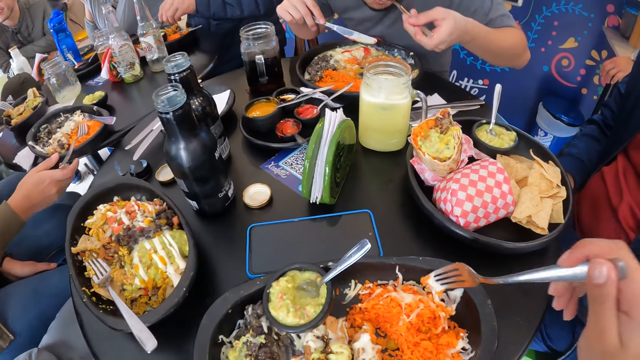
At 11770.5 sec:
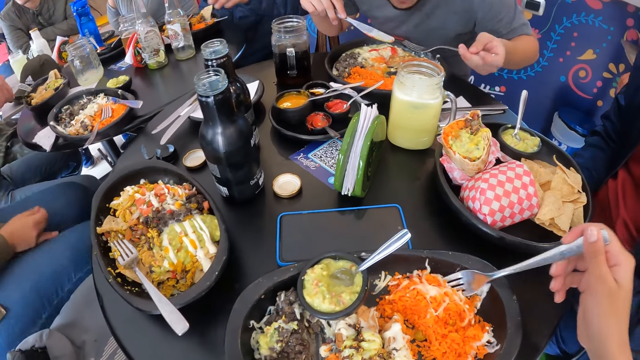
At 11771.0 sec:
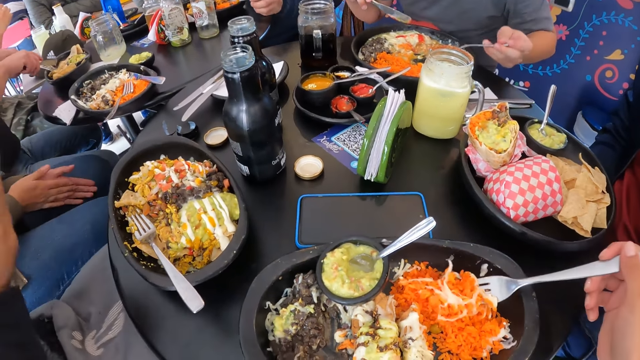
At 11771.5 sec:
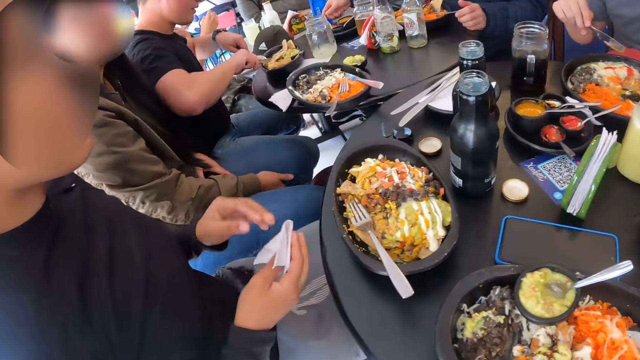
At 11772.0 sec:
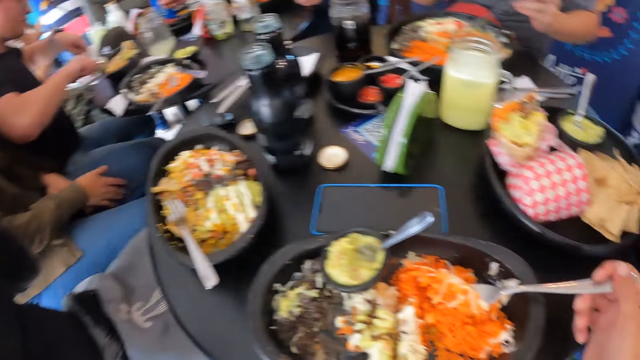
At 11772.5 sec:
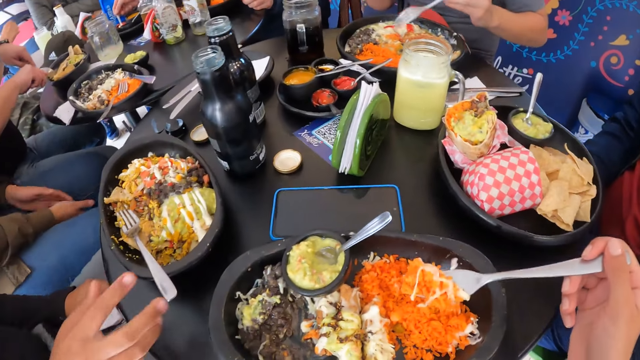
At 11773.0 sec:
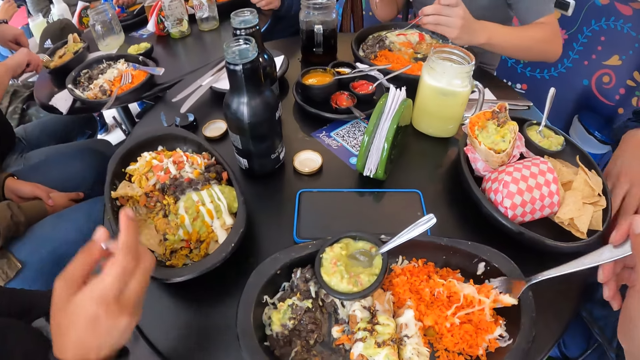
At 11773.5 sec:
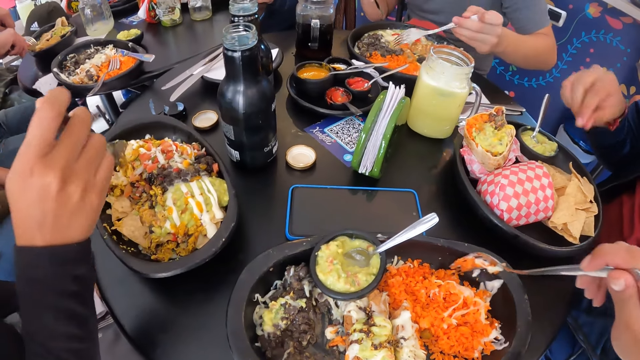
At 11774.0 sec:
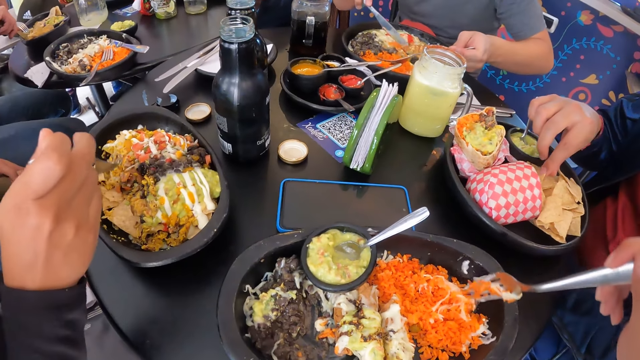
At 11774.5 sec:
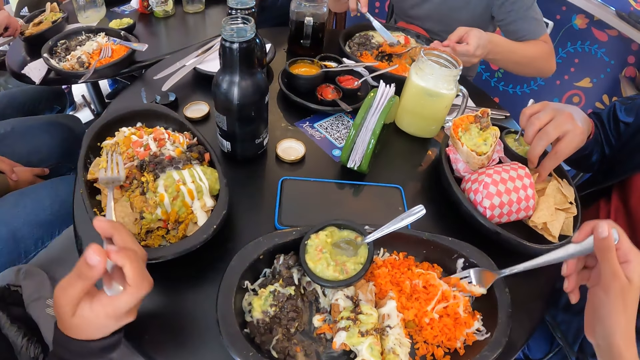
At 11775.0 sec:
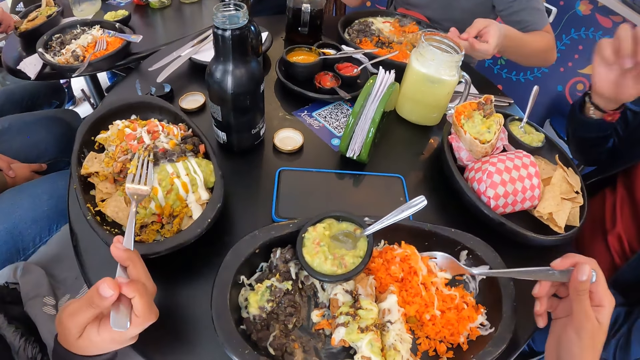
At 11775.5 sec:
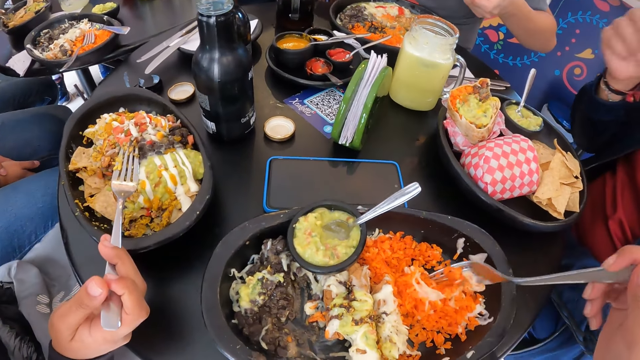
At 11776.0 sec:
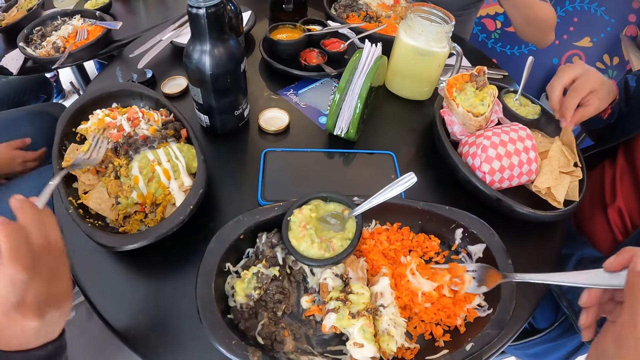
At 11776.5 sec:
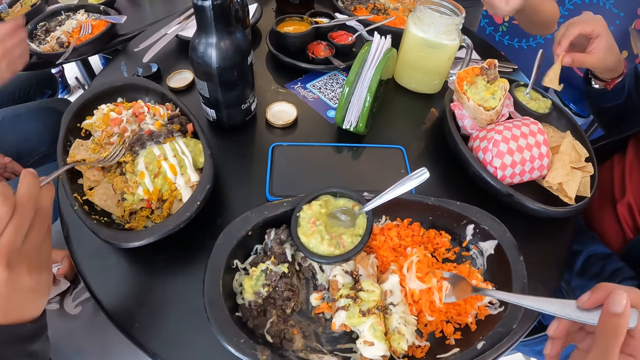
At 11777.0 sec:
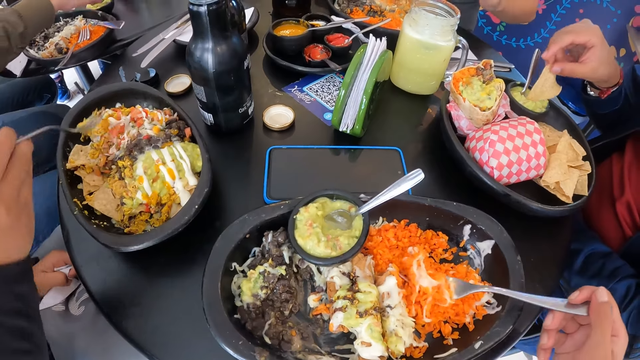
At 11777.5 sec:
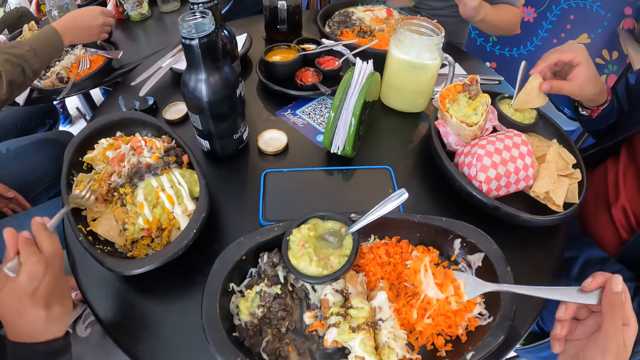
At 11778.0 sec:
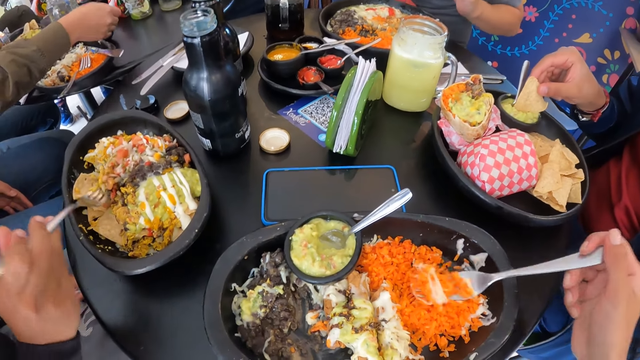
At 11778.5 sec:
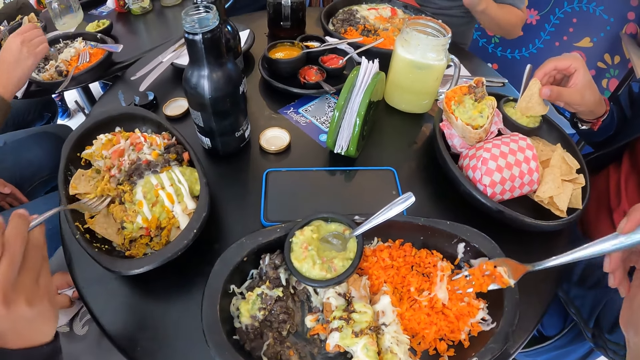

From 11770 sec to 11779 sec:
The camera wearer uses a fork. The woman folds the serviette with both hands. The woman cleans her mouth with the serviette in her hands. The woman picks up the fork in the plate with her right hand. The man picks up a waffle in the tray with his right hand. The man eats the waffle in his right hand. The man picks up the waffle in the tray with his right hand. The man dips the waffle in his right hand into the sauce plate on the tray.

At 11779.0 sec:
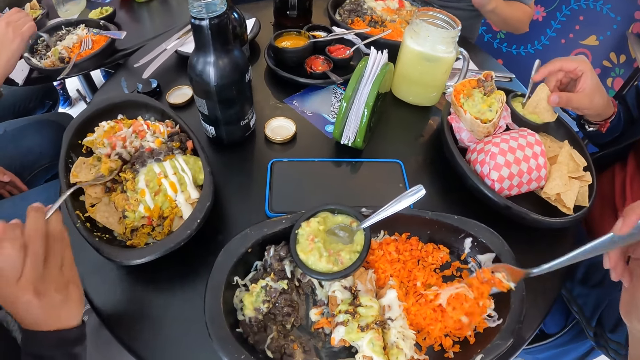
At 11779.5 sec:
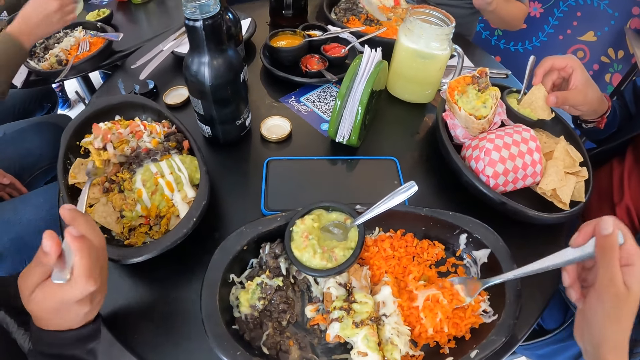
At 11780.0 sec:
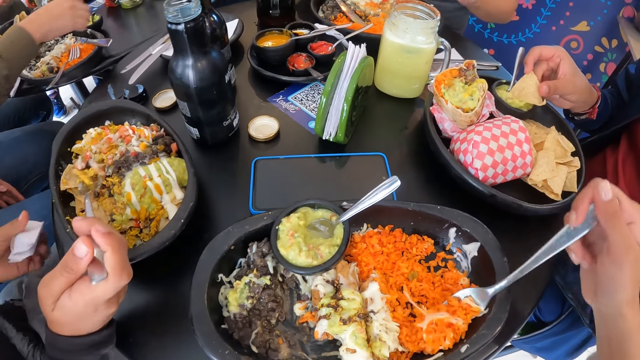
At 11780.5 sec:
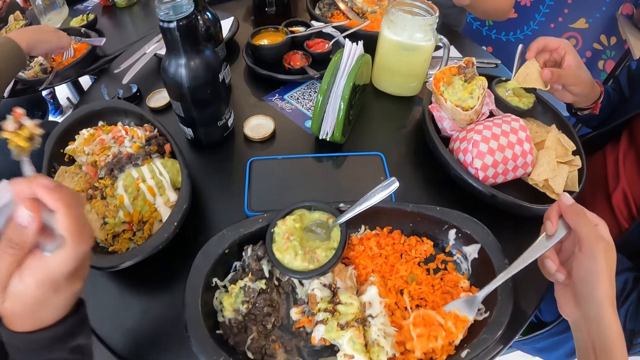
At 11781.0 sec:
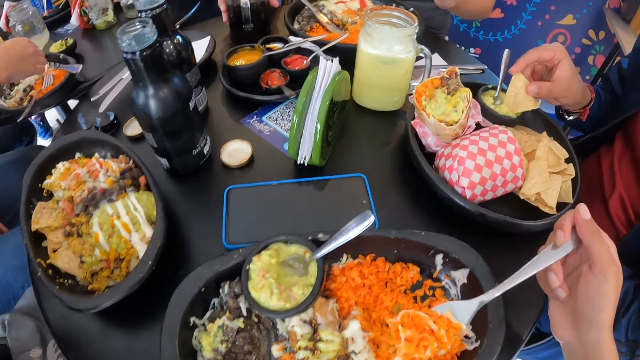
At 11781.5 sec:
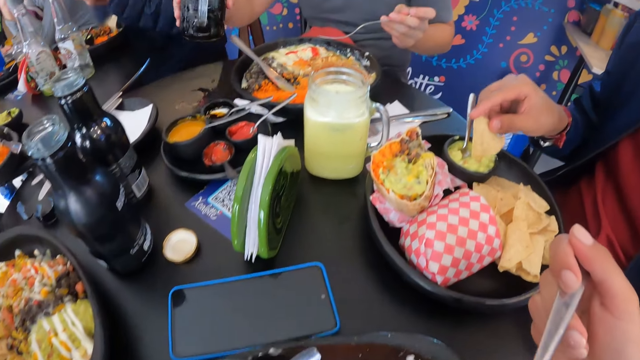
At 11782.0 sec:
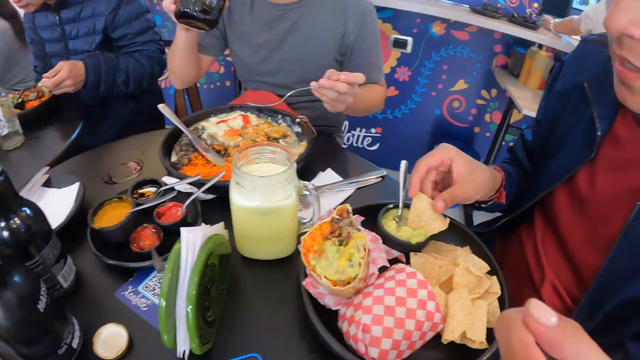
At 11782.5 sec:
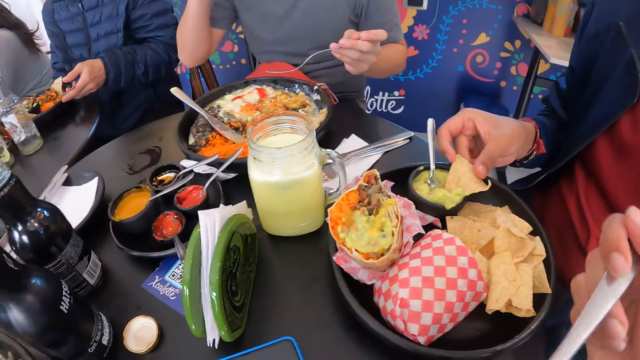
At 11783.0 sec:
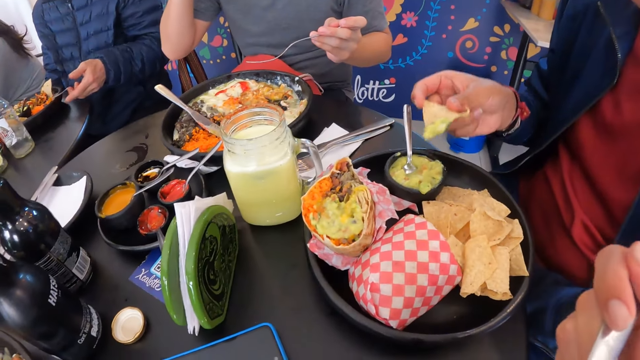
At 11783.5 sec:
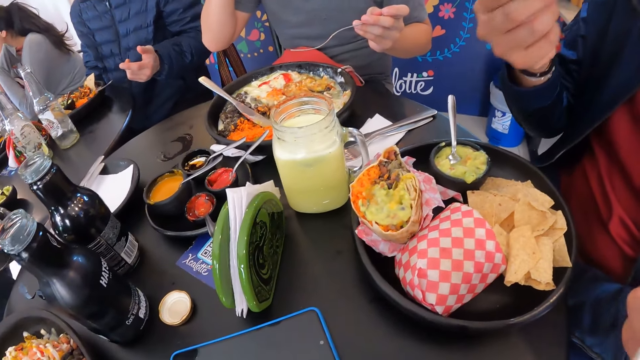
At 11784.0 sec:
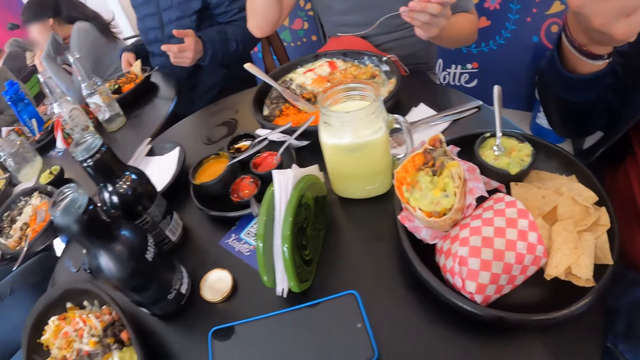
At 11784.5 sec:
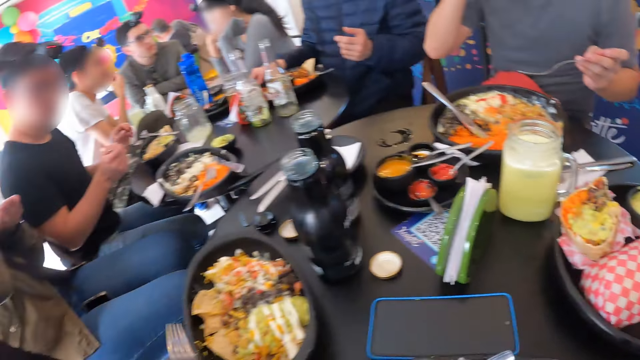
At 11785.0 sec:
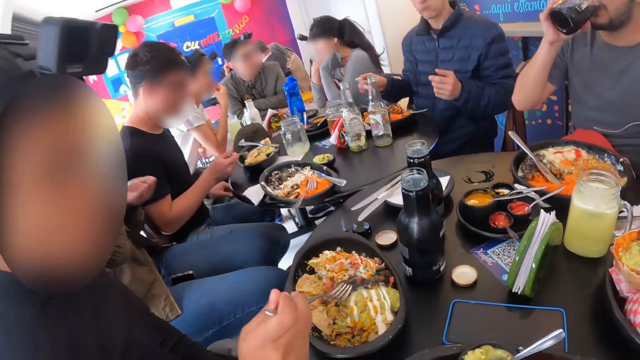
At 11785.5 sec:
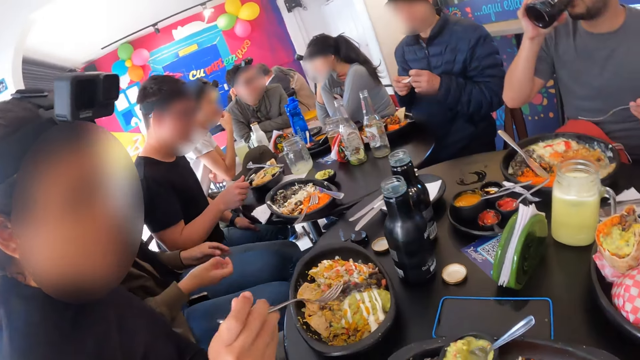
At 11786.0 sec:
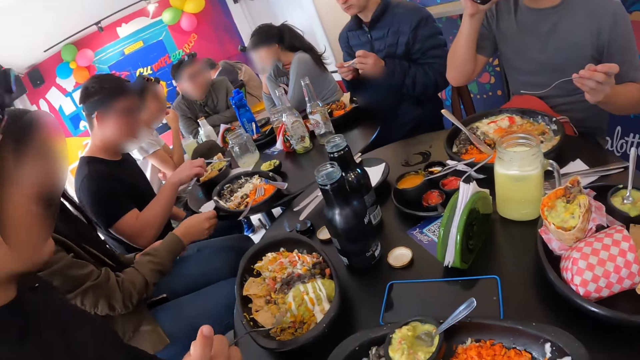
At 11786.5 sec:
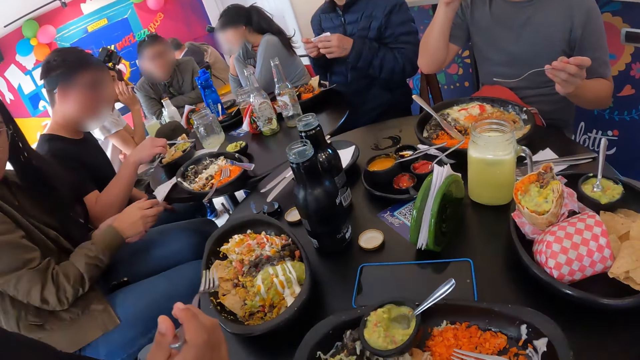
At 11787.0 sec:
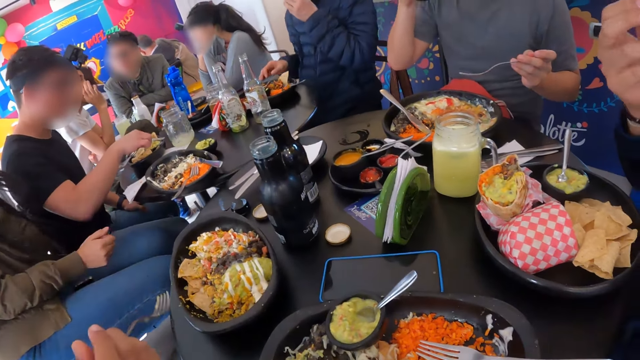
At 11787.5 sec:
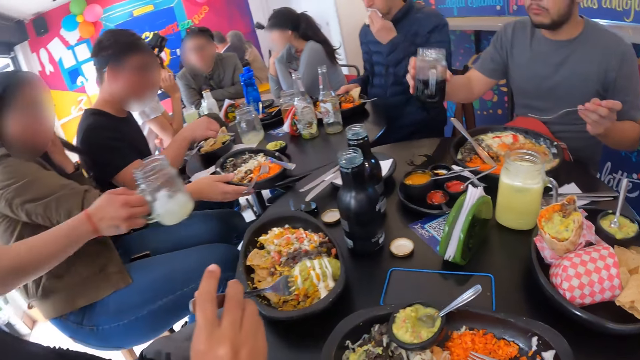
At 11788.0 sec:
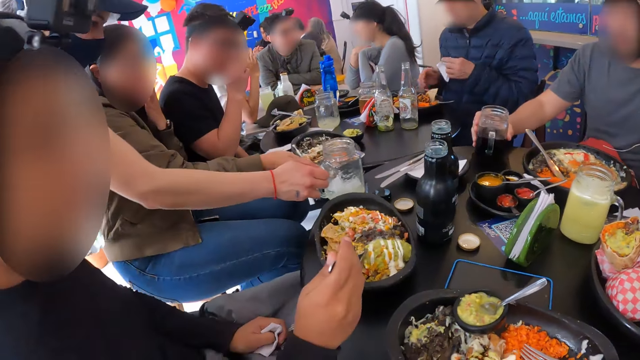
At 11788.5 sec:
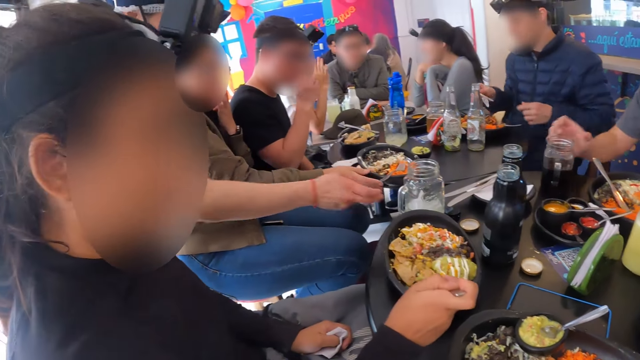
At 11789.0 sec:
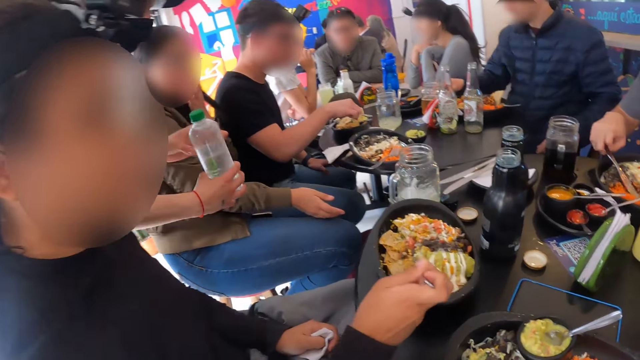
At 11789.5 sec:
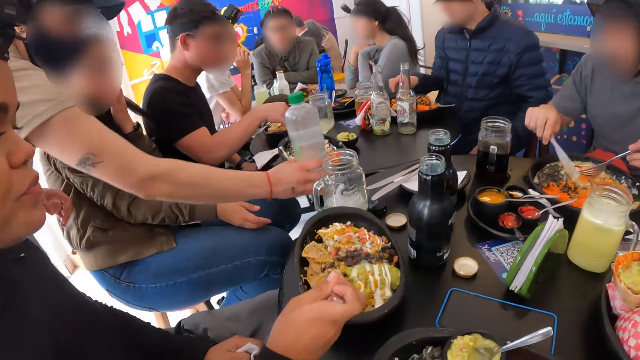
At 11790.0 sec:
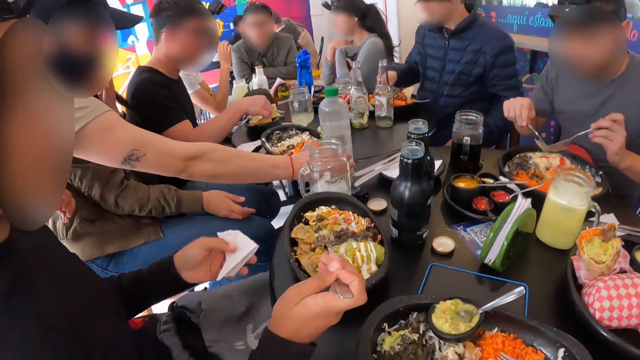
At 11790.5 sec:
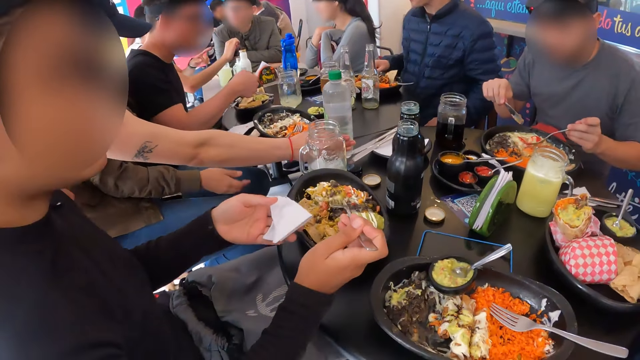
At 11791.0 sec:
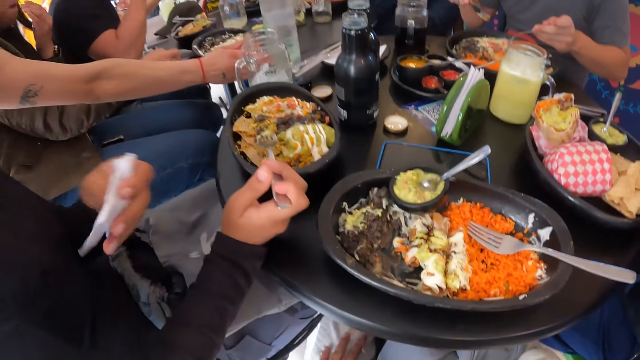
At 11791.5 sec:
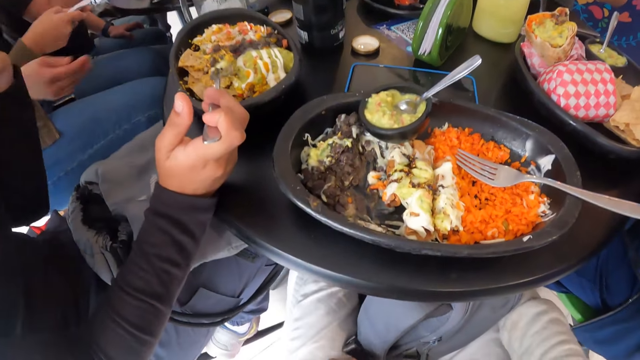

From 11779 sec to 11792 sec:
The man drops the knife in his right hand in the plate on the table. The woman eats food from the plate with the fork in her right hand. The man picks up the cup on the table with his right hand. The camera wearer eats from the plate. Another man eats the waffle in his right hand. The camera wearer looks around the place. The first man drinks from the cup in his right hand. The first man drops the cup in his right hand on the table. The first man picks up the knife in the plate with his right hand.
